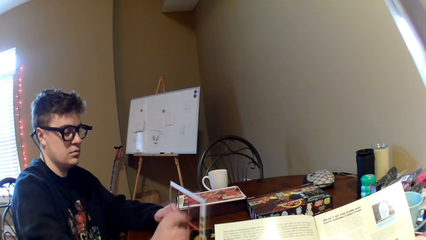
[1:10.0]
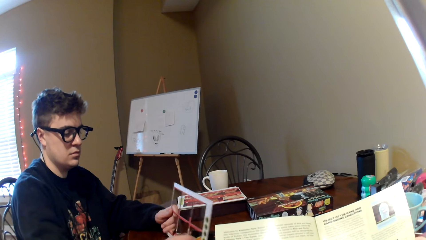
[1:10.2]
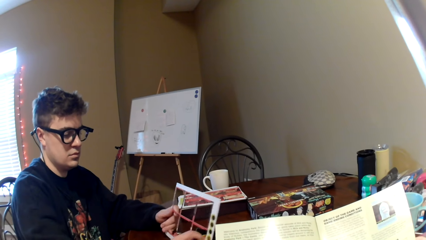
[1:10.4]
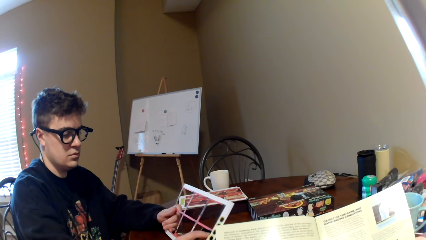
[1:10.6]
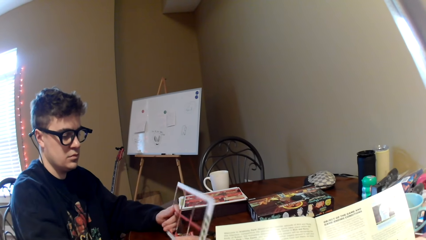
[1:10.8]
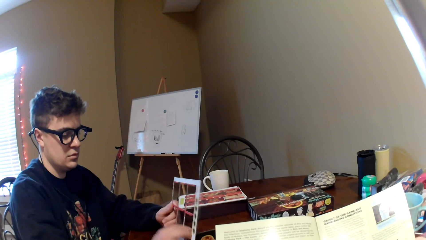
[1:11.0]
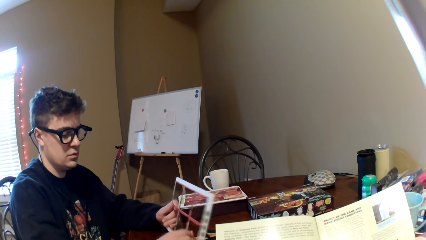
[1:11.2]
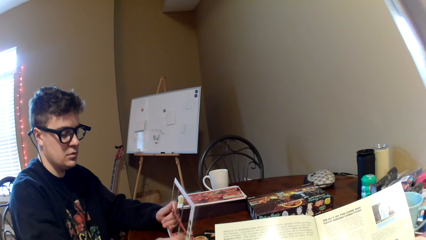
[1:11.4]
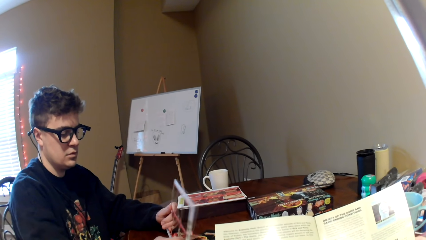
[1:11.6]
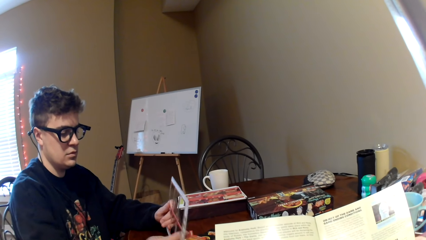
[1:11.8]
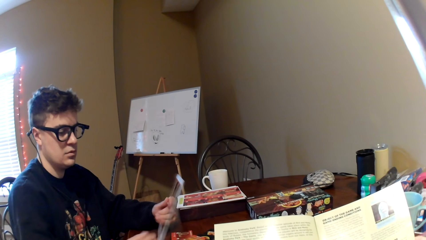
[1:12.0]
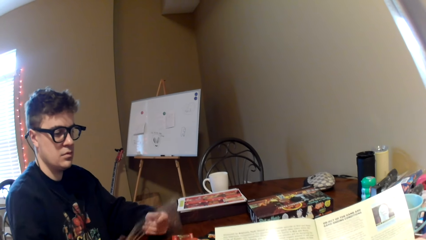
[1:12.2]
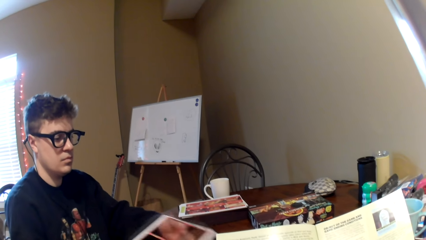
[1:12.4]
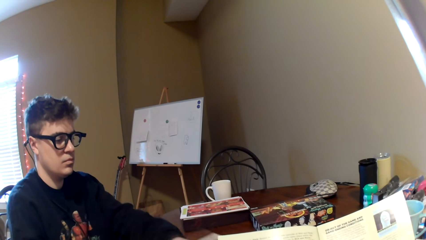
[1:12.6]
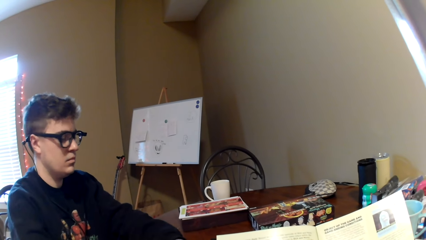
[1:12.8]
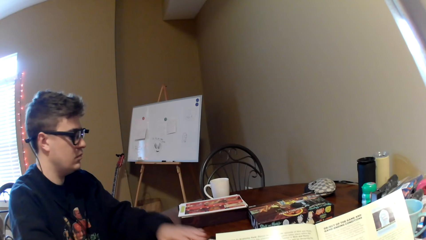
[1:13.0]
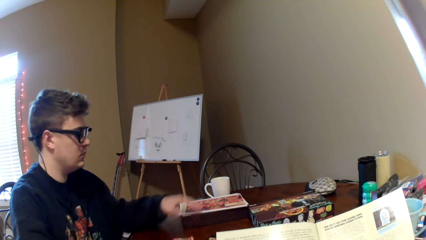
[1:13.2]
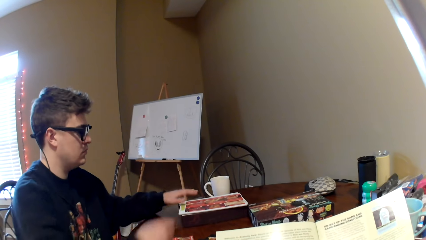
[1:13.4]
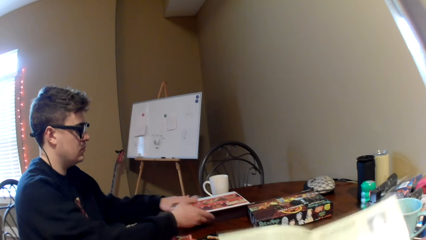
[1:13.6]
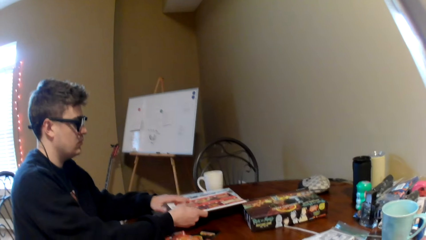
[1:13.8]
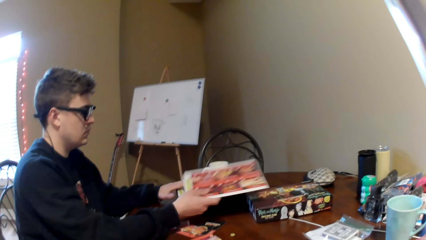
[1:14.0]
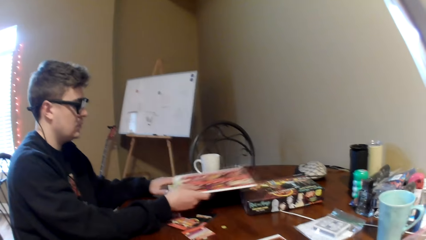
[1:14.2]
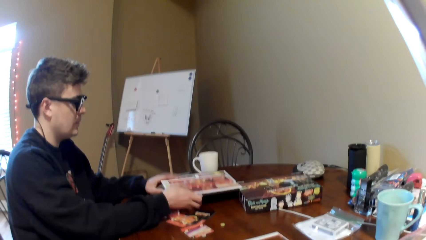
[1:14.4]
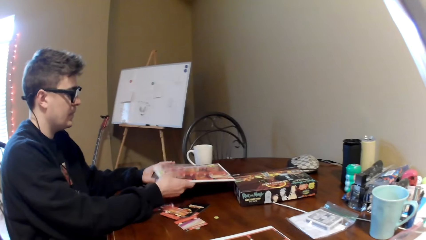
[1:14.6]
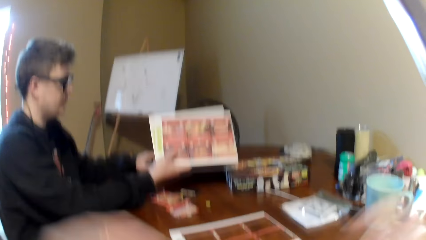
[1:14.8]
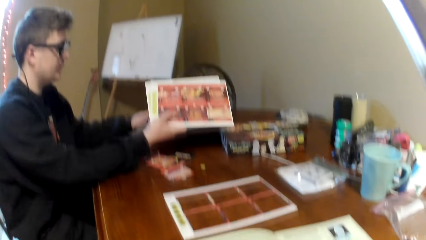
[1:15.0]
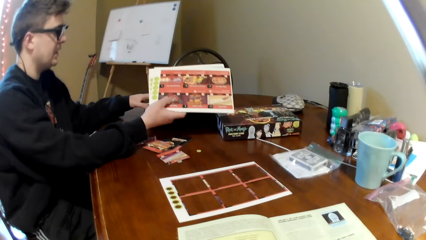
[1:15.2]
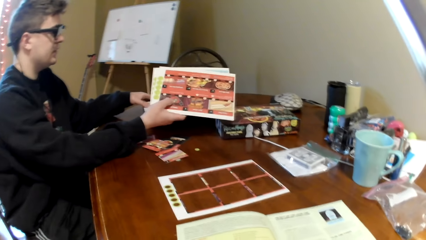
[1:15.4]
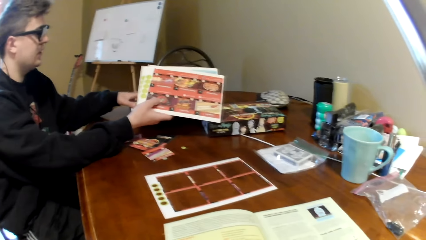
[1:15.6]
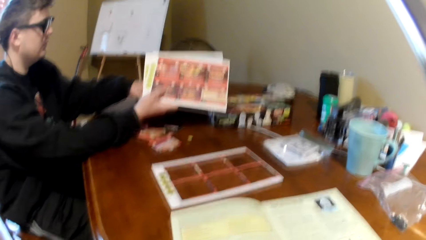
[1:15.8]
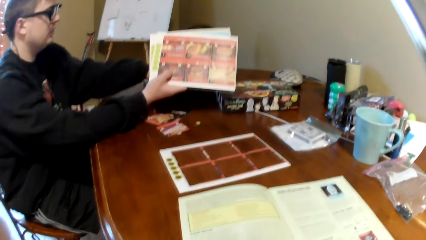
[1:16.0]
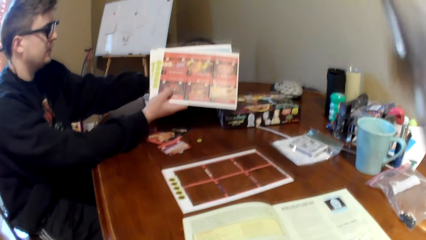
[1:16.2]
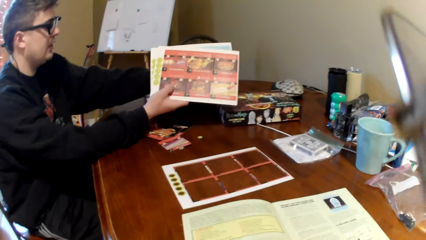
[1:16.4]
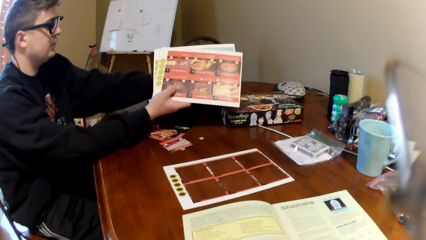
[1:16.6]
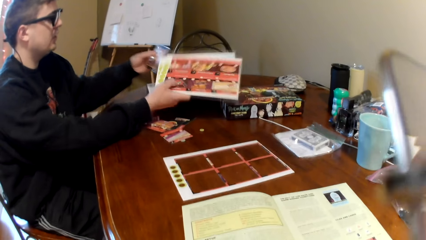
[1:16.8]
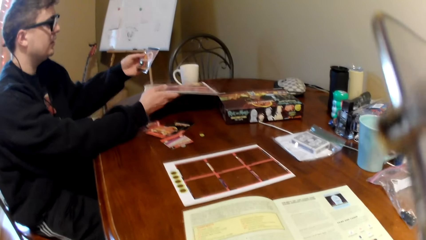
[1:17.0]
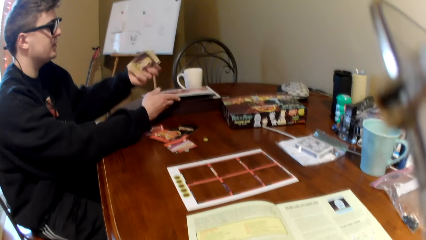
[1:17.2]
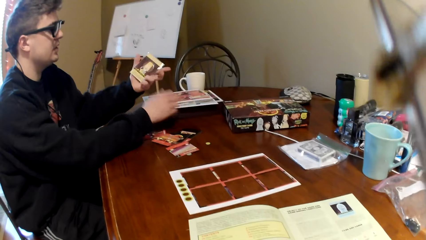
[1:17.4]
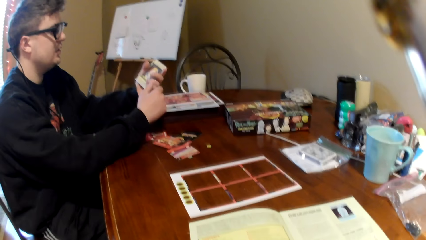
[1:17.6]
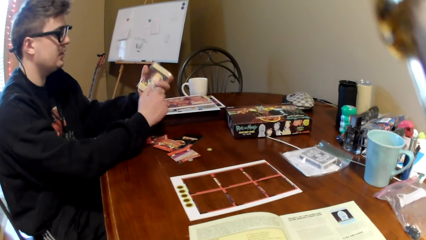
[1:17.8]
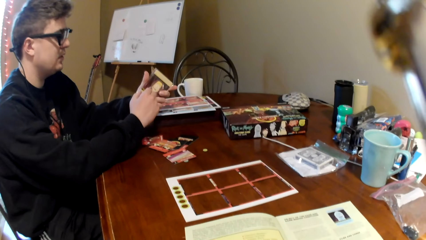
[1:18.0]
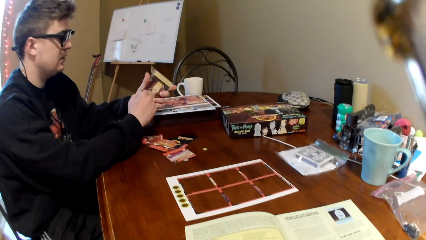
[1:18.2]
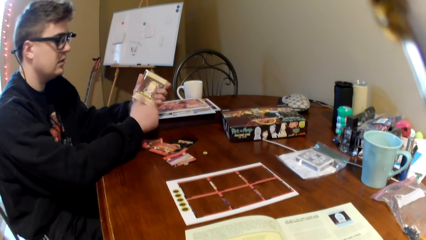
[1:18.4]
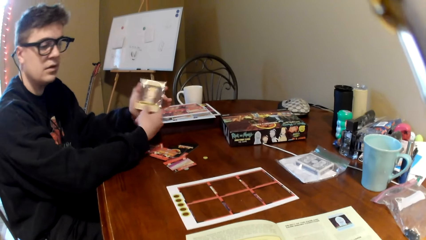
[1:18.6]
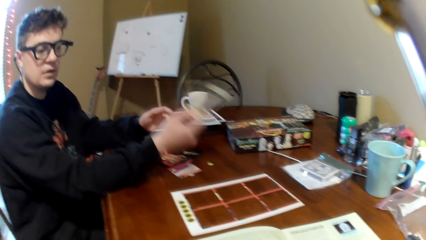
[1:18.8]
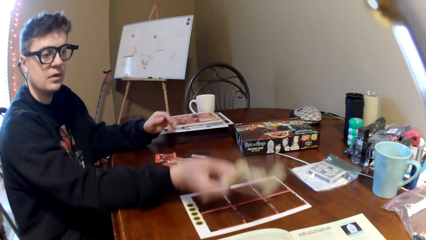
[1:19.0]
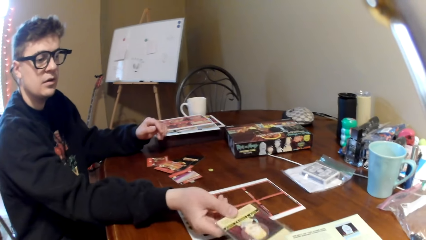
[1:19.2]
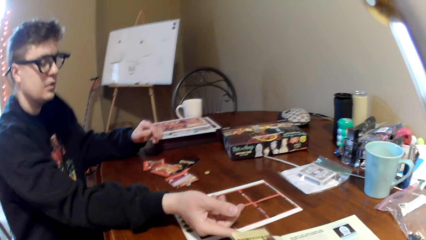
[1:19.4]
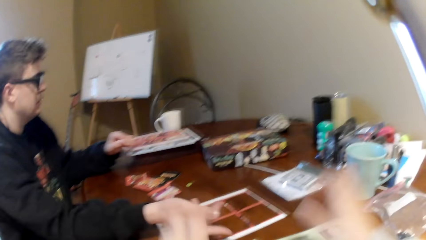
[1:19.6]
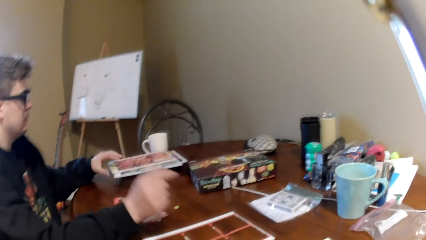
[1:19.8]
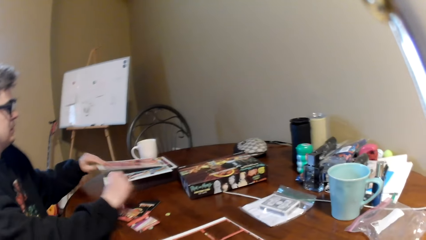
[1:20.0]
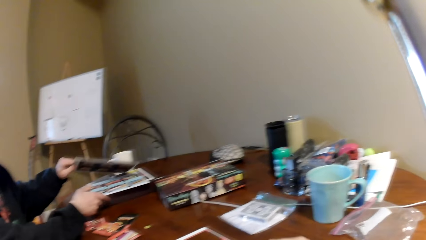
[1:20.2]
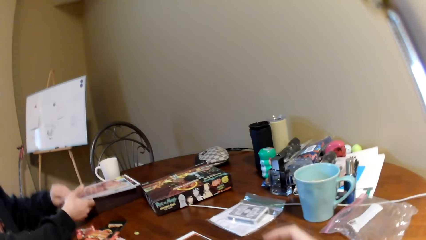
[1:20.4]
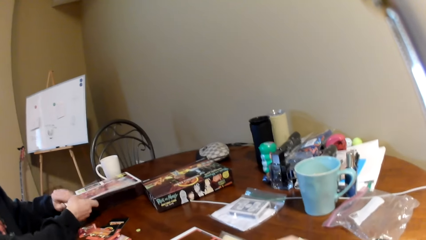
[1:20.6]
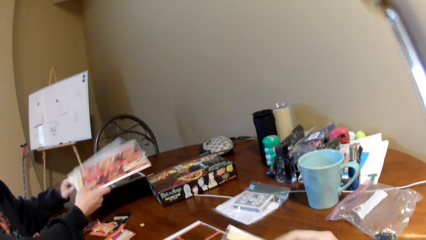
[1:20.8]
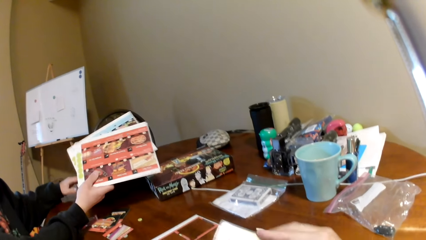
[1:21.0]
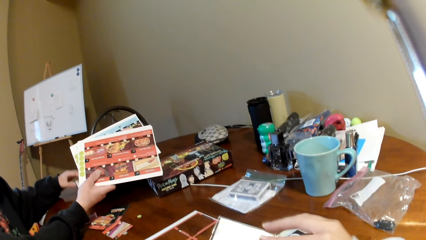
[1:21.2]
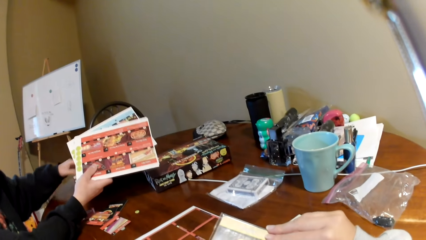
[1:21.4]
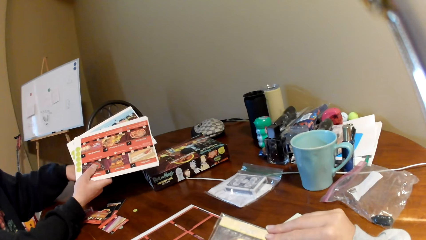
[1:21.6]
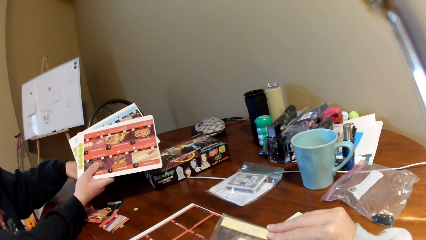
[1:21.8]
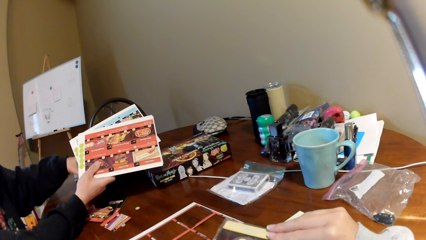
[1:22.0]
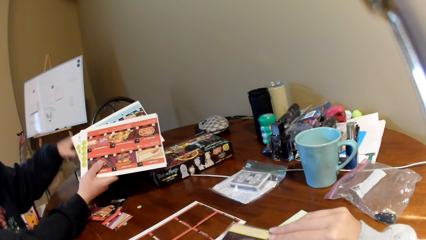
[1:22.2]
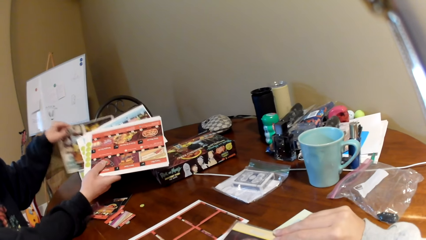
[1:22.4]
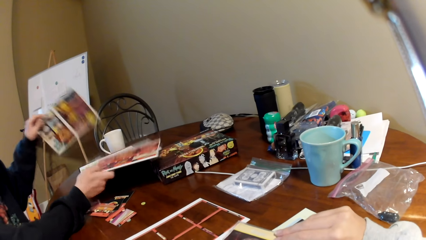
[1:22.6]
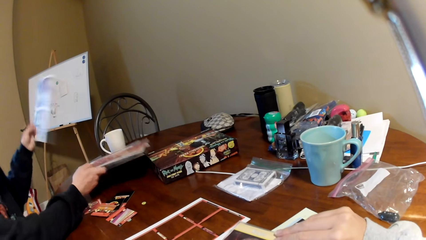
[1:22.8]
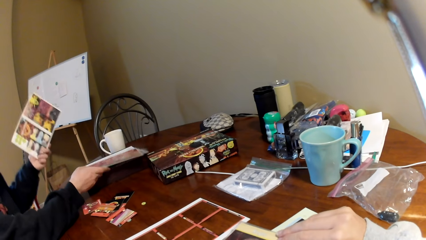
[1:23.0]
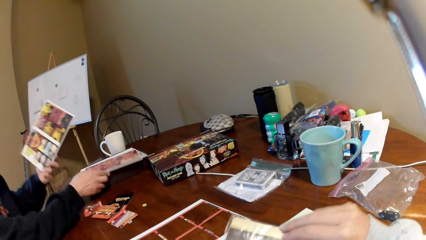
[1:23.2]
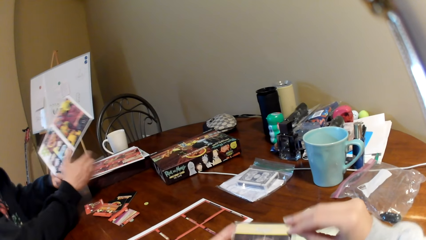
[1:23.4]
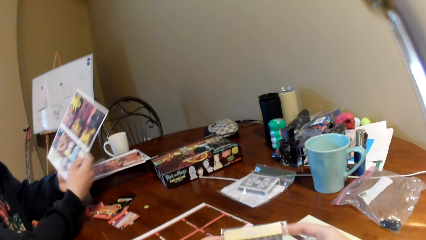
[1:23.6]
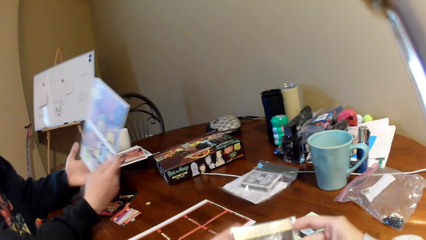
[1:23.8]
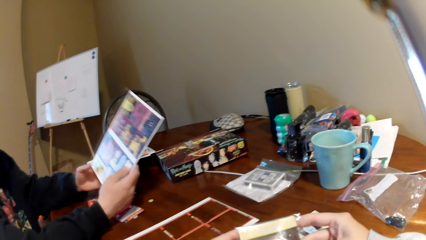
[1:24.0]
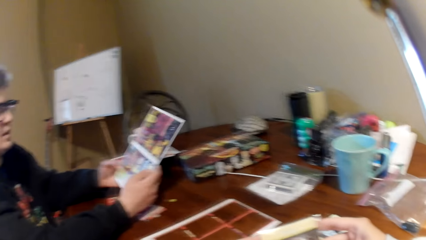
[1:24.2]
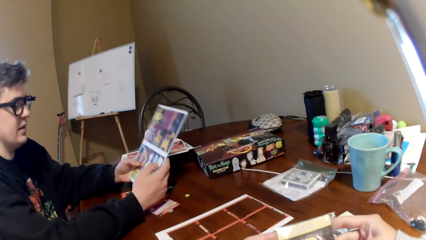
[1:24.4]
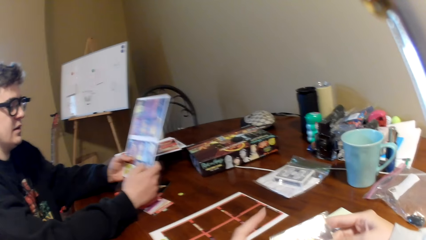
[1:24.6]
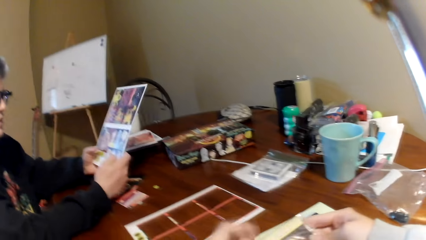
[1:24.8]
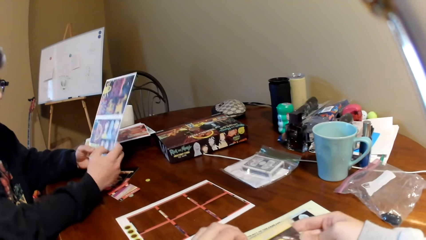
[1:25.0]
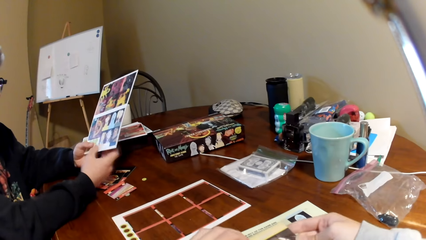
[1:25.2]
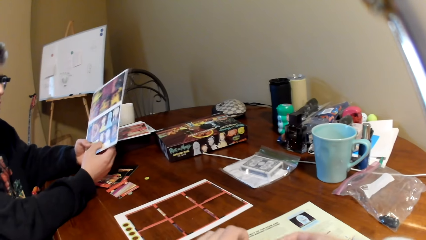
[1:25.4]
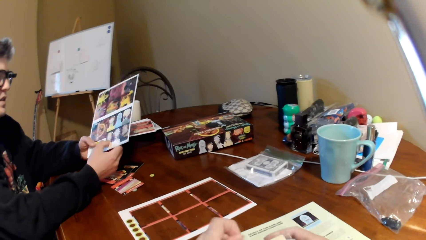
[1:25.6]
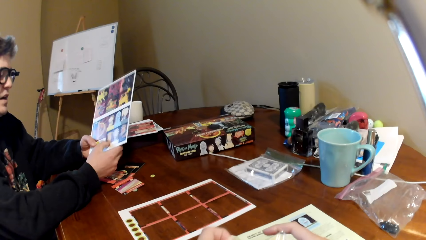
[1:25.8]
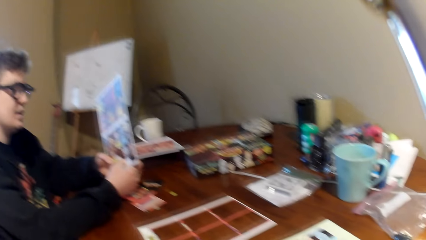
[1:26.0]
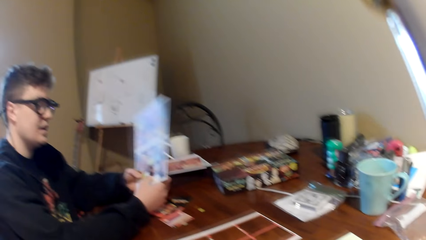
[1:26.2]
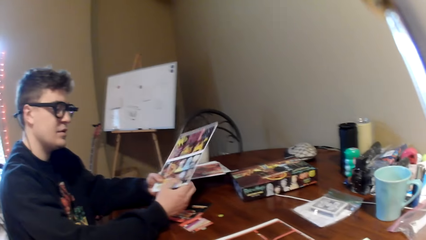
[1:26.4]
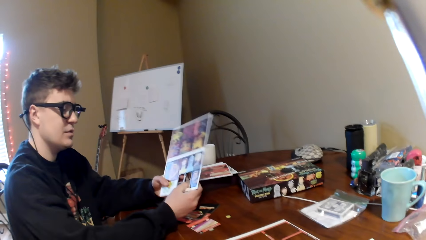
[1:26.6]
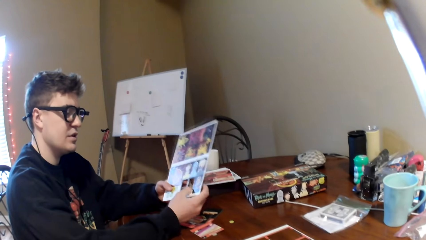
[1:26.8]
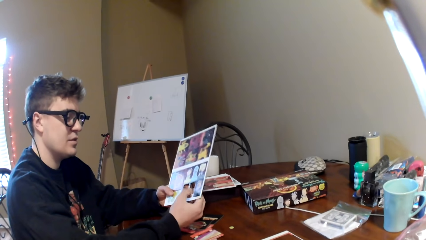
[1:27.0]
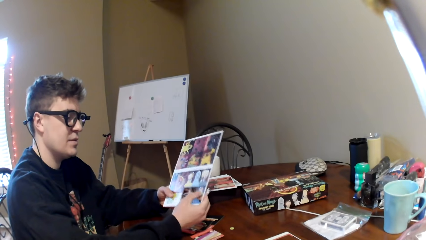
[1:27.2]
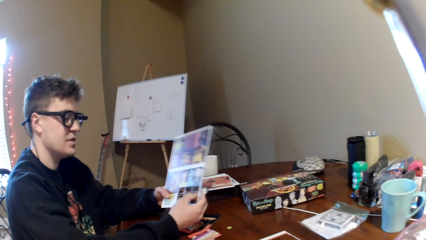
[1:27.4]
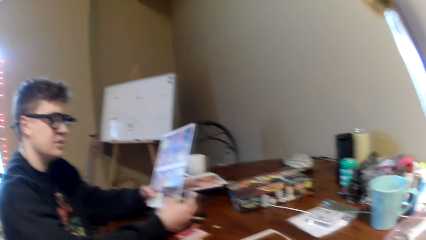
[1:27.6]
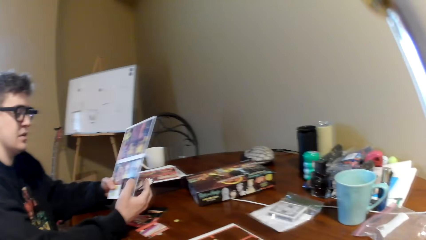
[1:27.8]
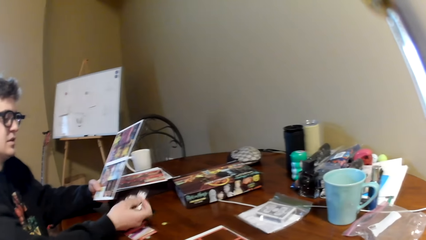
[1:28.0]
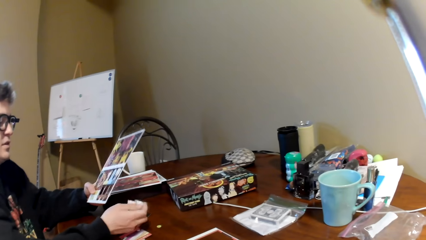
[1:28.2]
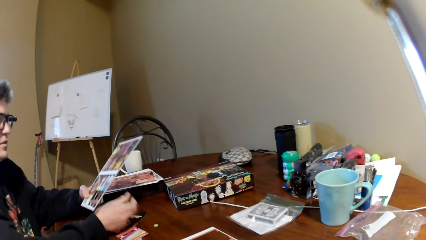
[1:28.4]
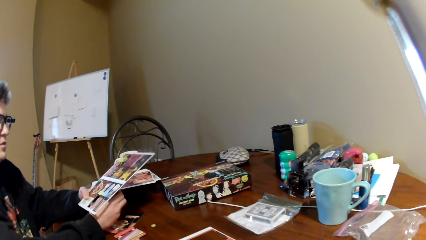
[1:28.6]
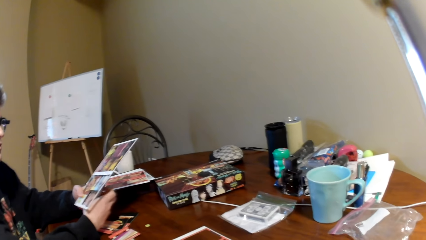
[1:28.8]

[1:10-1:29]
A man removes the playing cards from the board. The camera wearer reads a magazine. The man puts down the card holder. The camera wearer moves both hands. The man picks up the boards and holds the boards. The camera wearer adjusts the camera. He looks around. The man holds the plastic bag, puts down the boards, lifts a paper of playing cards, and transfers the paper of playing cards to the camera wearer. The man puts down the plastic bag. The camera wearer puts down his hands. The man moves both hands, touches the boards, lifts the boards, and touches the boards. The man holds the board and puts down the boards. The man lifts the board and looks at the board. The man removes the playing card from the board.
